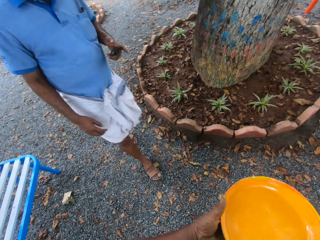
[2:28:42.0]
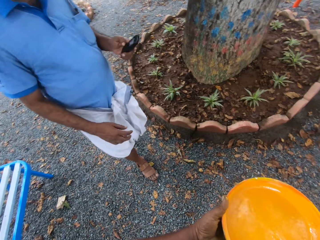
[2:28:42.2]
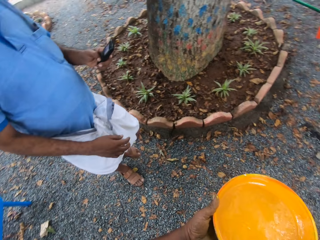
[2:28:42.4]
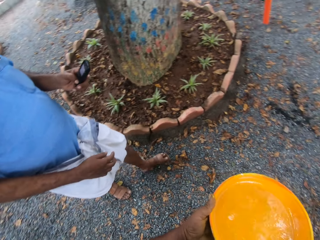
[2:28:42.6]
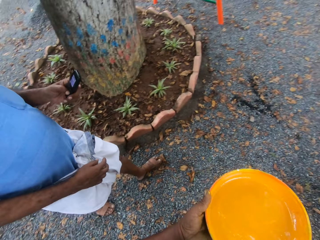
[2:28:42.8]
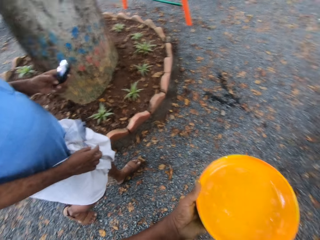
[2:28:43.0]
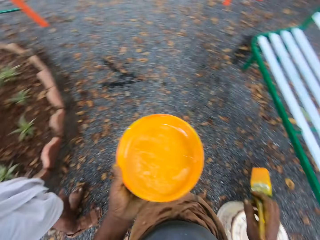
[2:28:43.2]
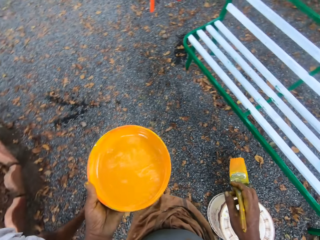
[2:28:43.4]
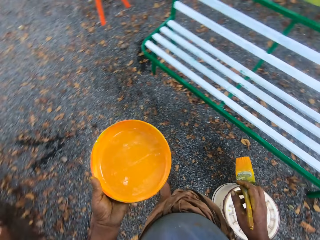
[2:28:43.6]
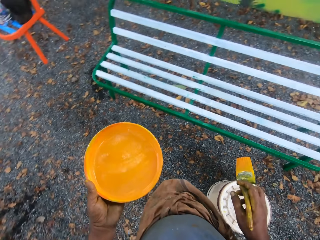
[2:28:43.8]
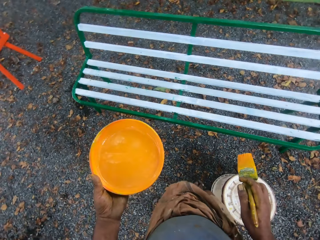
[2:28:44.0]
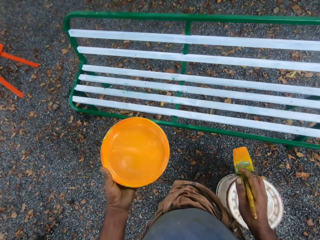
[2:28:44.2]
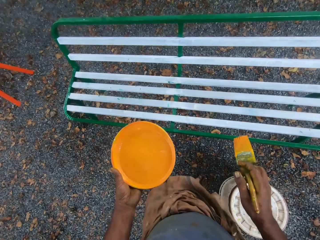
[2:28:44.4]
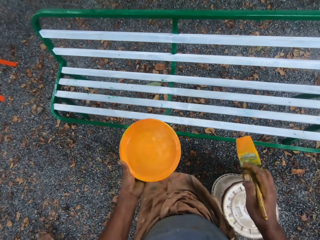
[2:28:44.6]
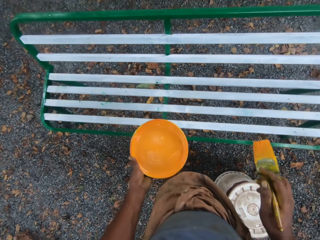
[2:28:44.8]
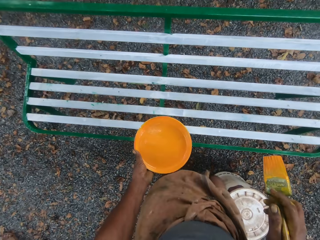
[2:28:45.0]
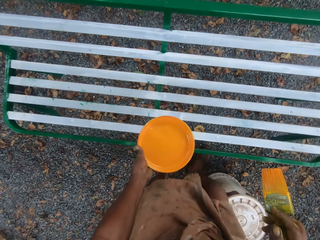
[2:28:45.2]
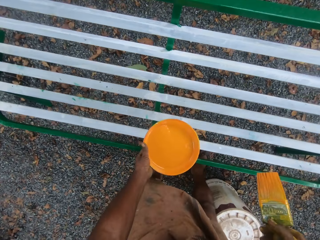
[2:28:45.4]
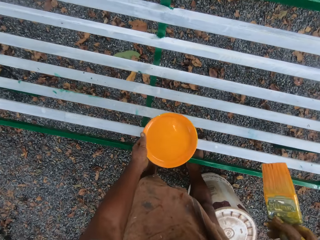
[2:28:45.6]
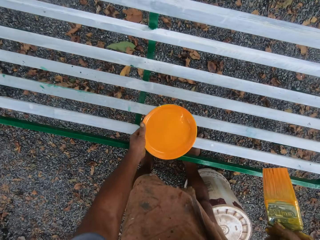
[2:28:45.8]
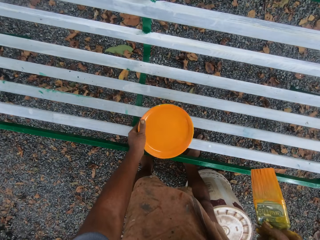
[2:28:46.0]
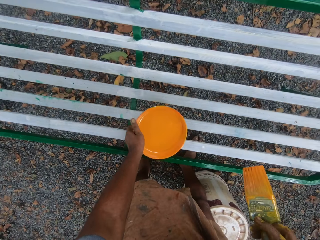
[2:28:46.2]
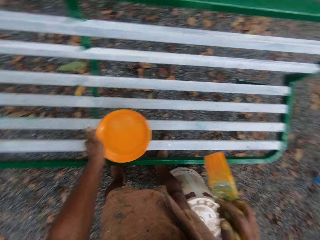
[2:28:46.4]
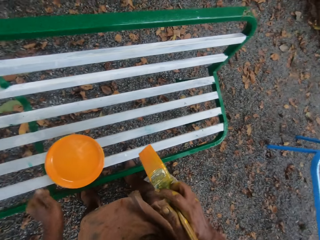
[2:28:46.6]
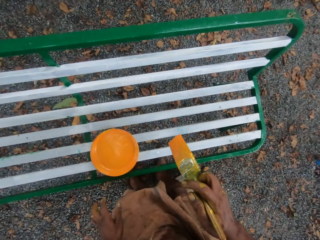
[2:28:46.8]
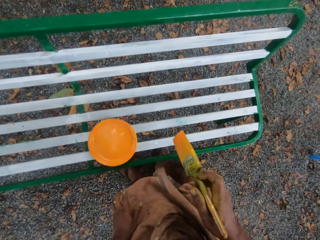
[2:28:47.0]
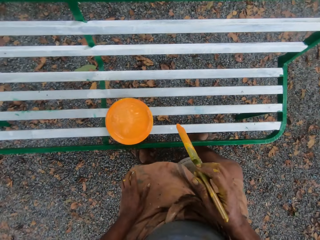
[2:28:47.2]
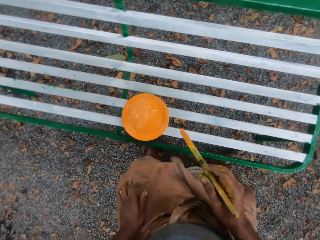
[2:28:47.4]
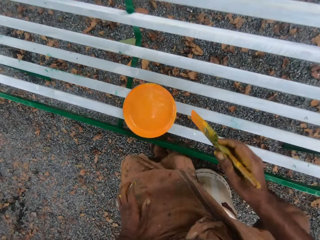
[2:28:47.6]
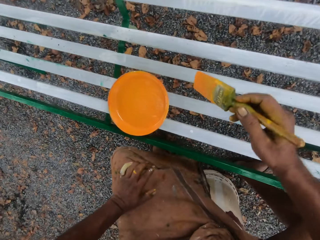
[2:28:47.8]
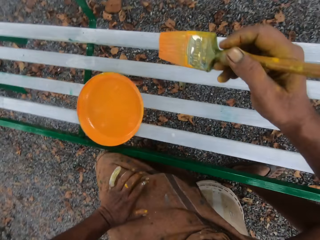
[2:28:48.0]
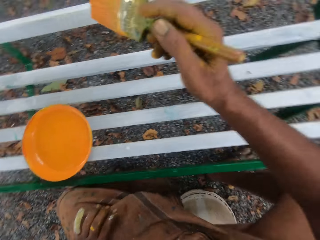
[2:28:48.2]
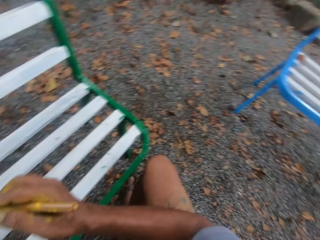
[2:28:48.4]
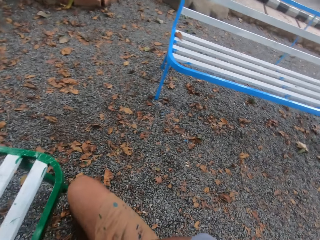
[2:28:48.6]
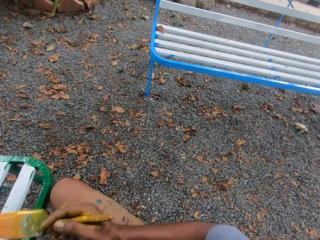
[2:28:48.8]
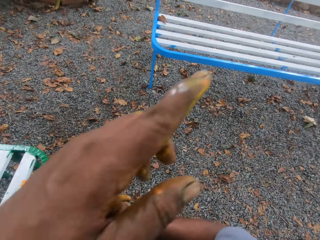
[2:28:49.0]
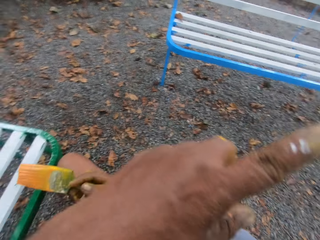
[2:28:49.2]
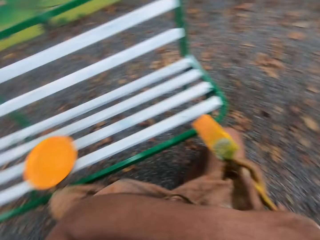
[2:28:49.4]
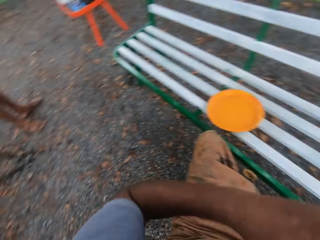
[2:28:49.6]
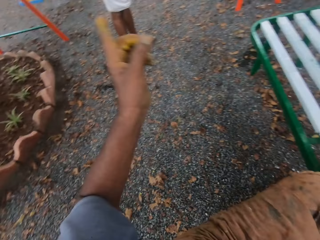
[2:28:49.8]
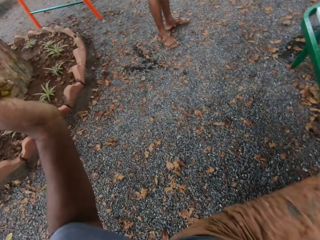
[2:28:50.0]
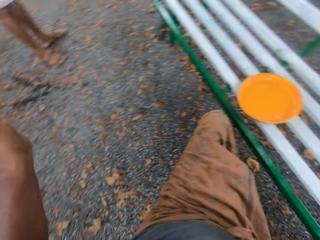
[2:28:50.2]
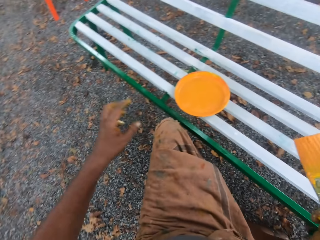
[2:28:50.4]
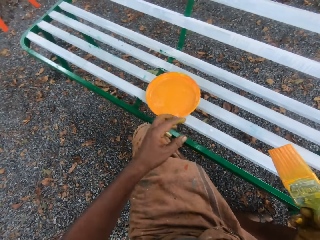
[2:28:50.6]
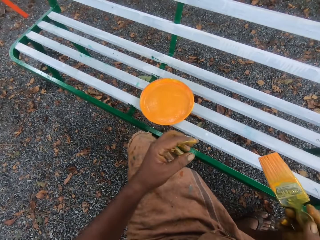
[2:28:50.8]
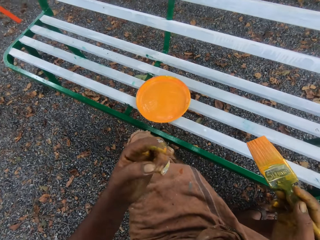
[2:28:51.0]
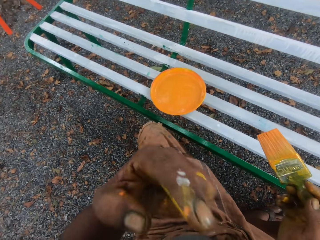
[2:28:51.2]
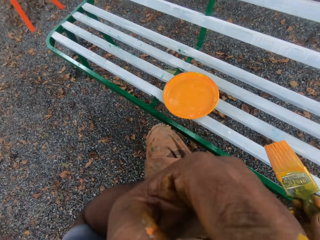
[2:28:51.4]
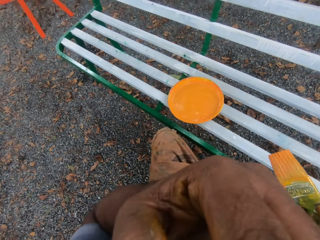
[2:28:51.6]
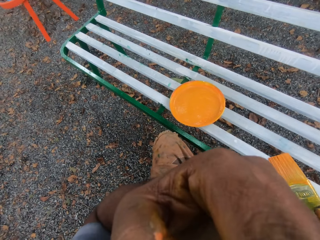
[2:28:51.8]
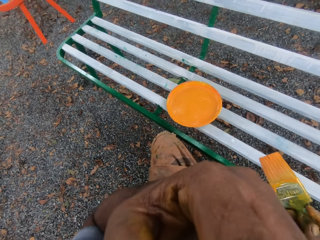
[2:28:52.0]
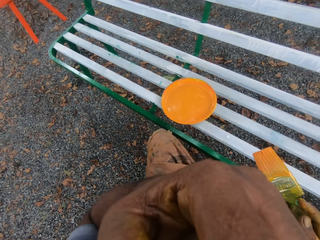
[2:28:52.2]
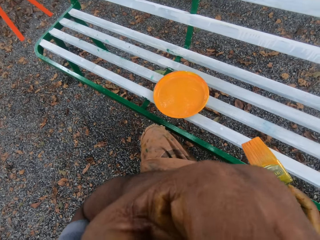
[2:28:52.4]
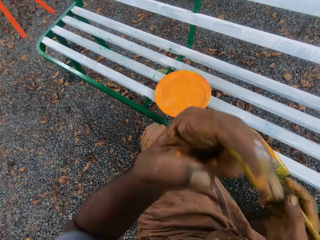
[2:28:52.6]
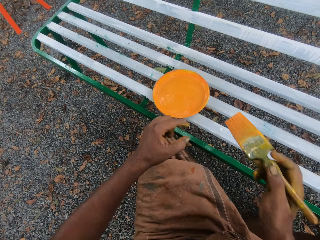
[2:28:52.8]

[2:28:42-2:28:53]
The camera wearer drops the plate on a bench. He sits down. He touches his face.

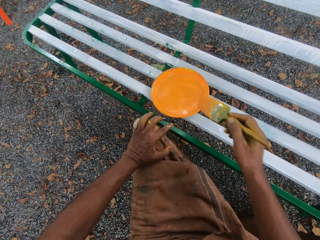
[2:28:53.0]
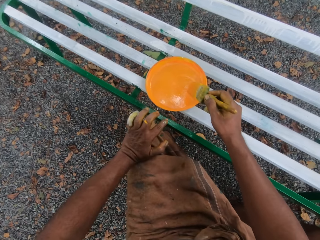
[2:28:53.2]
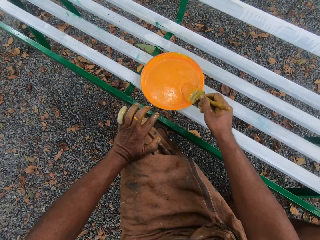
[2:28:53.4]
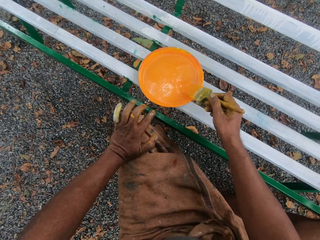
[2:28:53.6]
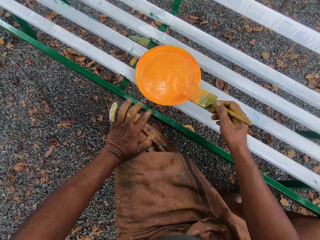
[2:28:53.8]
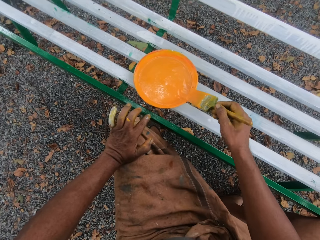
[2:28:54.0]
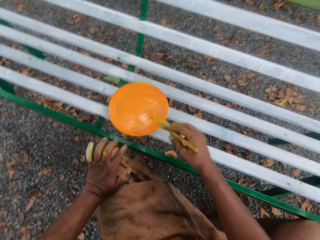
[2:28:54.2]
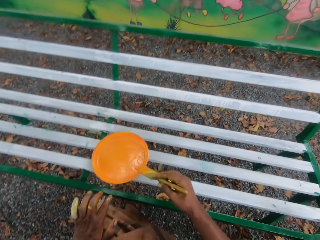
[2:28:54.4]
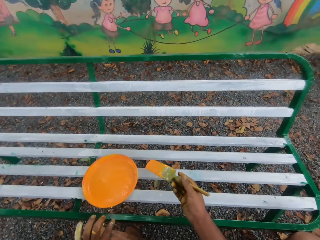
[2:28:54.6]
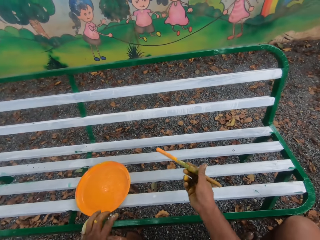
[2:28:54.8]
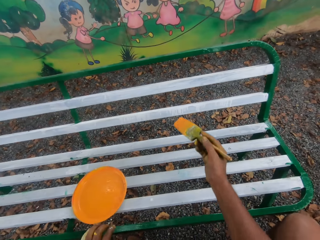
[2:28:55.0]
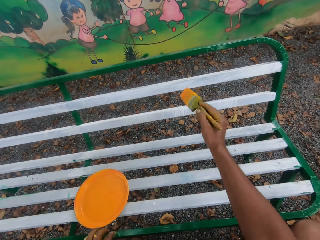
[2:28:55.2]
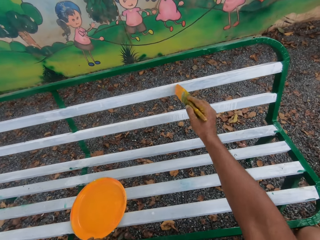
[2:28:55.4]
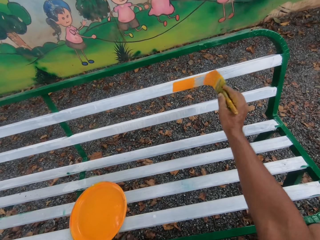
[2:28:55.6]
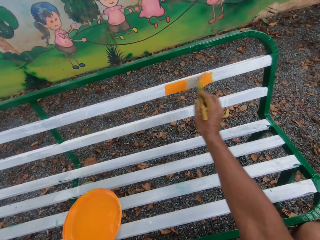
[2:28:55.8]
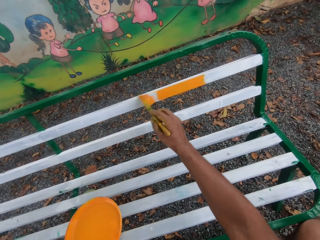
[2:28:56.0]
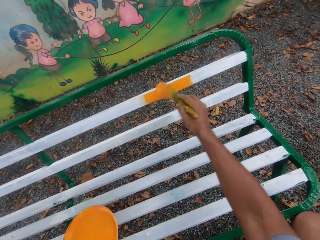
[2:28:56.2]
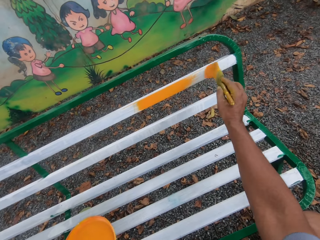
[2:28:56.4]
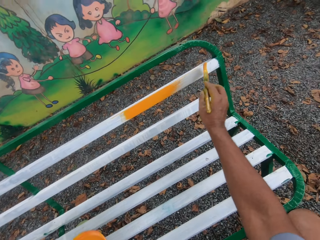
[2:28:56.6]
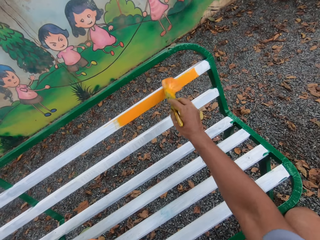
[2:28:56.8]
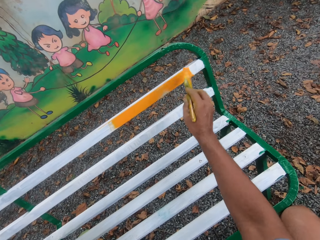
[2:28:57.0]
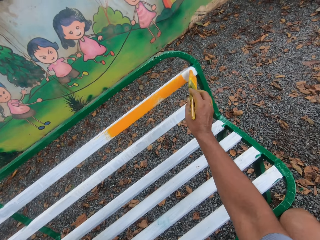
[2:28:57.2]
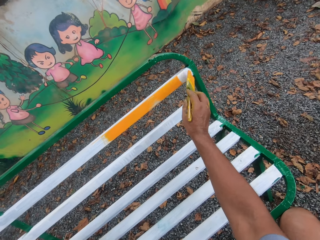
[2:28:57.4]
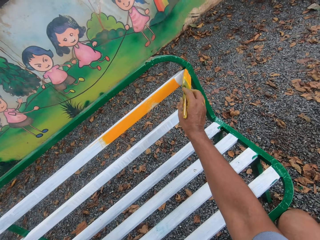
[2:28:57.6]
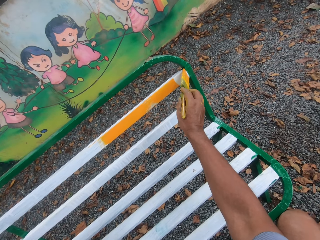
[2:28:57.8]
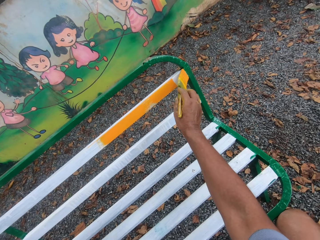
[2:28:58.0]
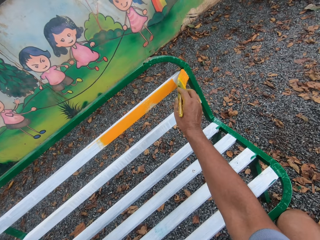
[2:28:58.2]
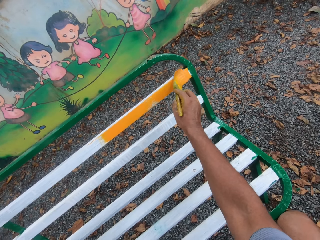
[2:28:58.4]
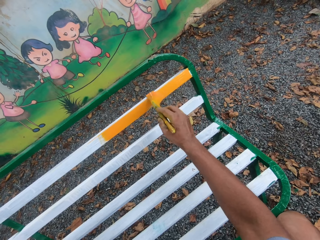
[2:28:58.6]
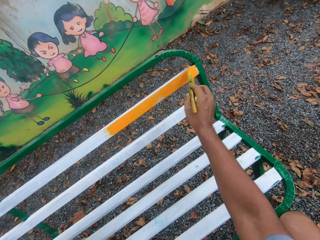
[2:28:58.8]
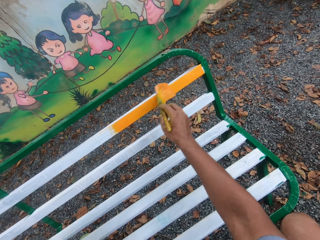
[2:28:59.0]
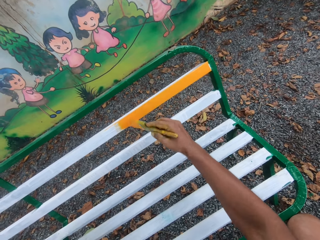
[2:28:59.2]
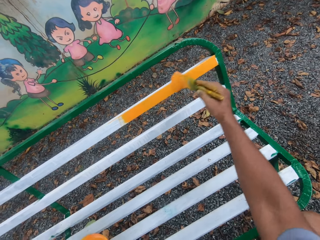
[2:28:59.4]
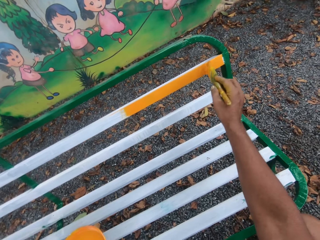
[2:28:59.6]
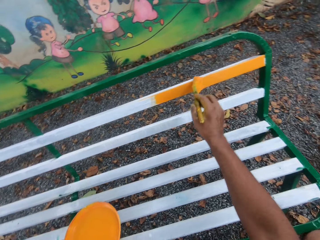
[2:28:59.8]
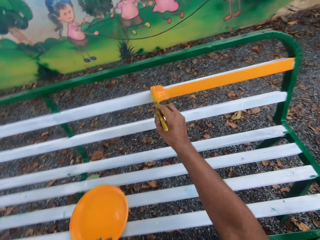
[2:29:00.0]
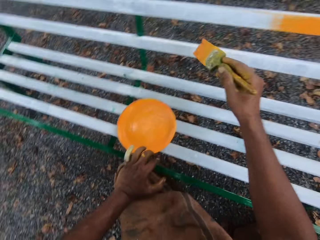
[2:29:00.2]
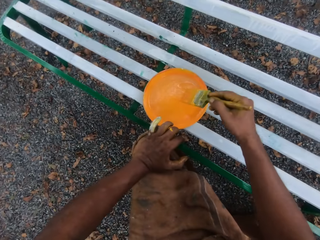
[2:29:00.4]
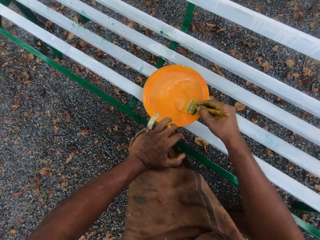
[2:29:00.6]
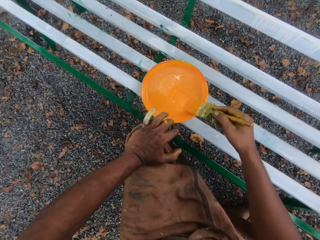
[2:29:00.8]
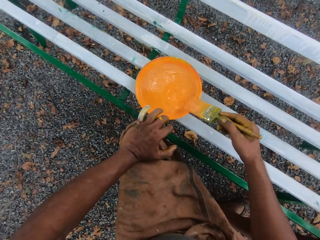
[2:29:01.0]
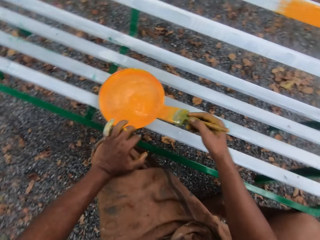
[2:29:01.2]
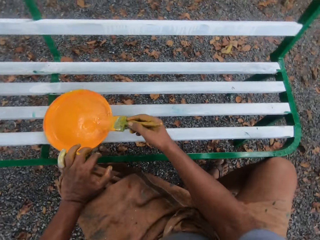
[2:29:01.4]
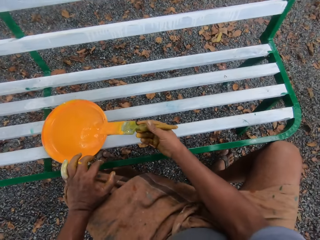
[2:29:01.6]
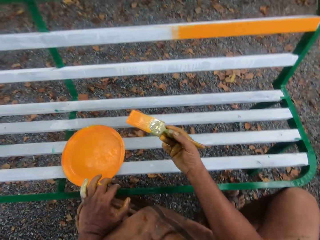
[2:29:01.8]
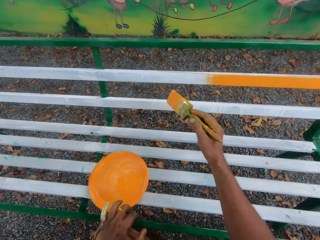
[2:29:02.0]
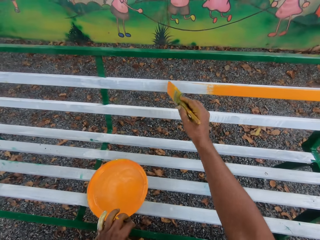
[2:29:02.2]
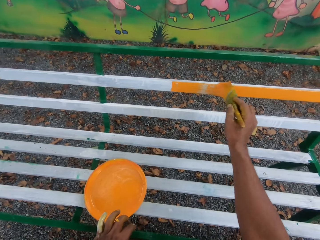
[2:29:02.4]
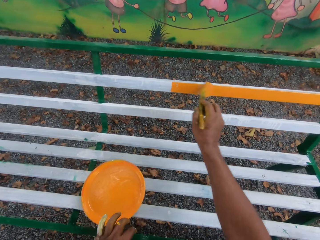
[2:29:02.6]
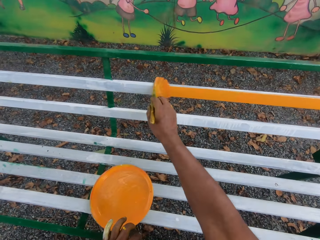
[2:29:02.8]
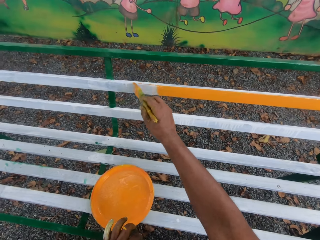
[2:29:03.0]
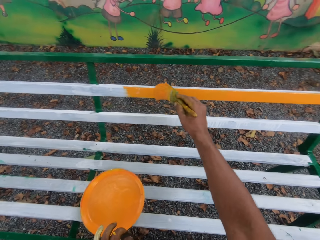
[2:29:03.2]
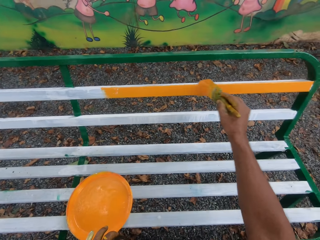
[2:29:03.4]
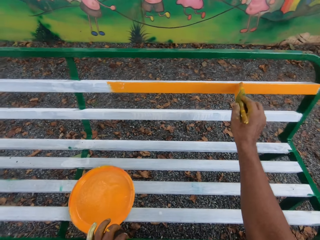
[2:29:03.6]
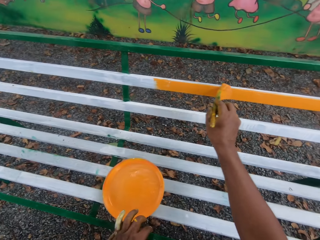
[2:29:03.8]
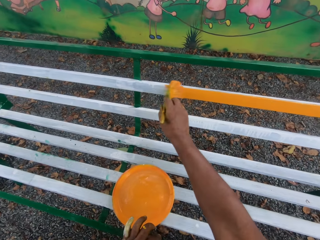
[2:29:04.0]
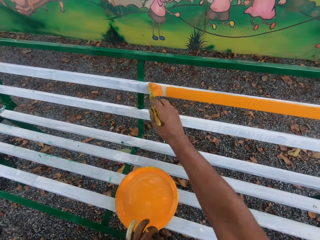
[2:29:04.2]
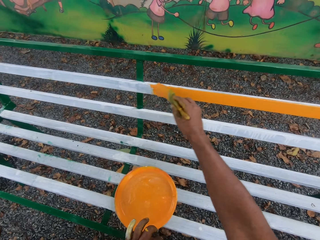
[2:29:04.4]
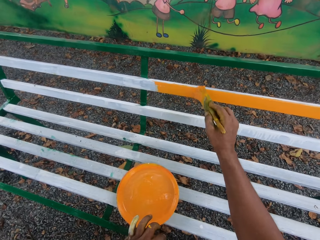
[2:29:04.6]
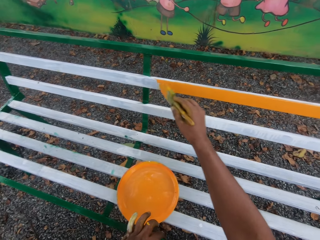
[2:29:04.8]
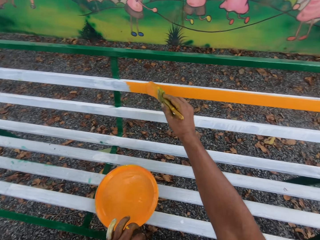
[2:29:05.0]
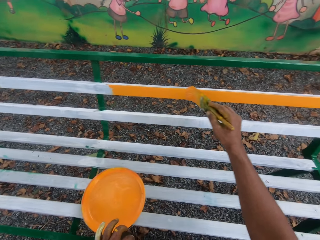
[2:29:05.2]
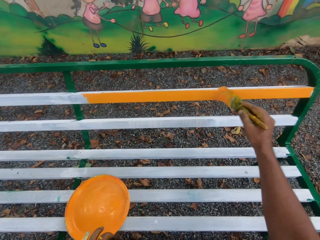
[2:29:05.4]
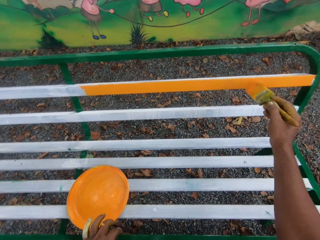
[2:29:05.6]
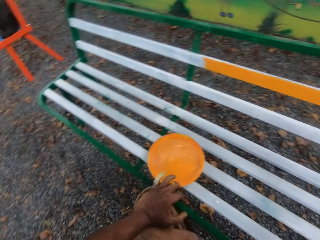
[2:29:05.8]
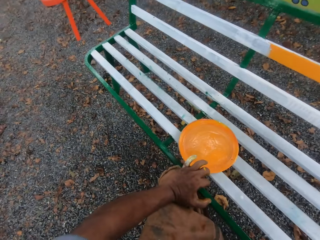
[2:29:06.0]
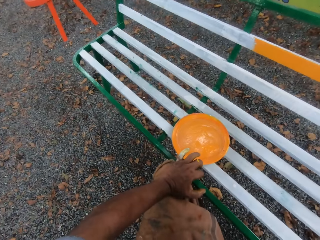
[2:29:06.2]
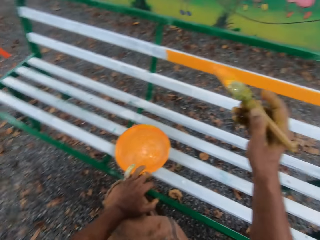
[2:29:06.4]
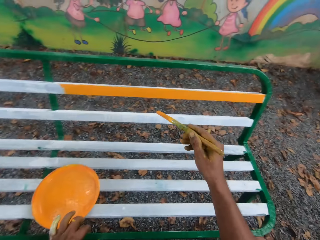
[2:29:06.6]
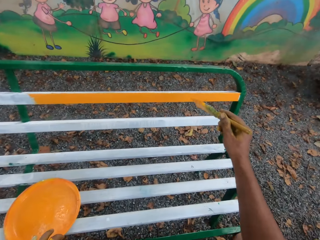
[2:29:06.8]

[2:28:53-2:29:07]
The camera wearer dips the brush into the paint. They paint the bench with the brush. They dip the brush into the paint. They paint the bench with the brush.
